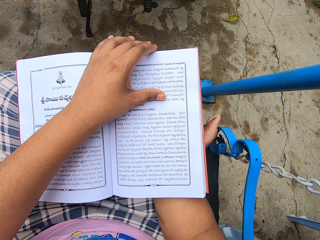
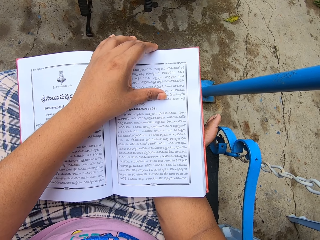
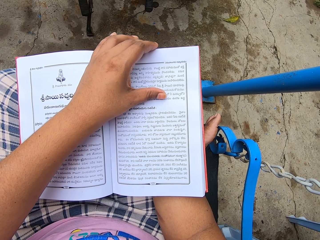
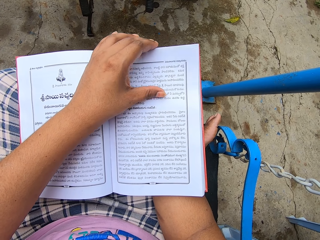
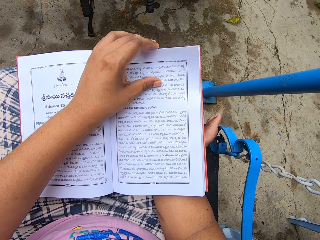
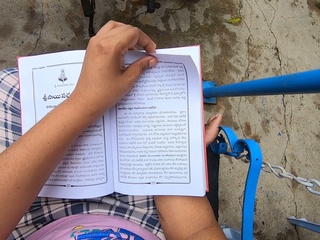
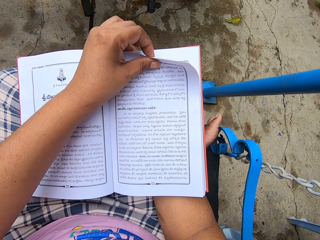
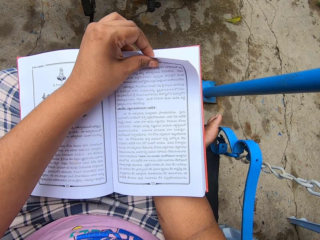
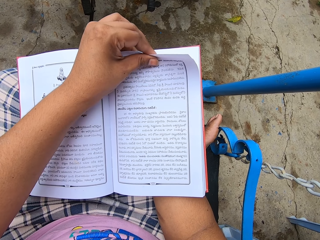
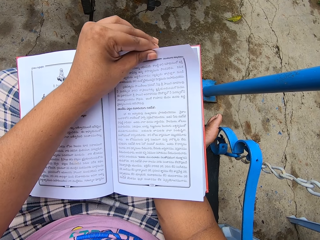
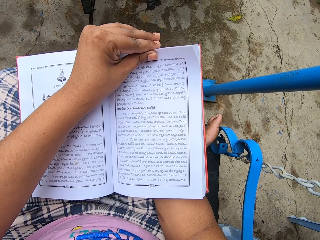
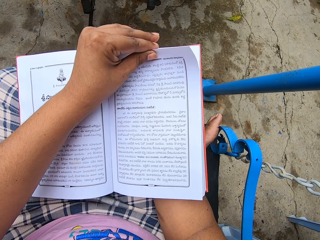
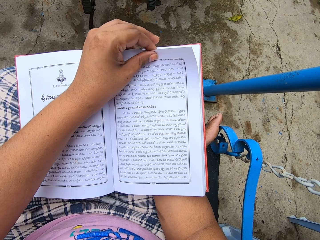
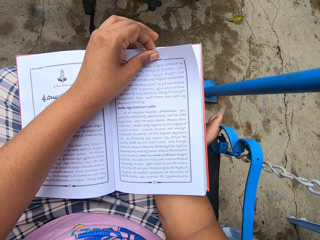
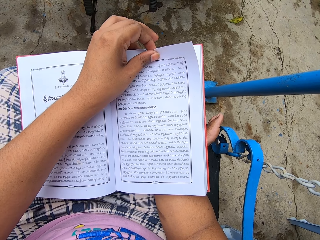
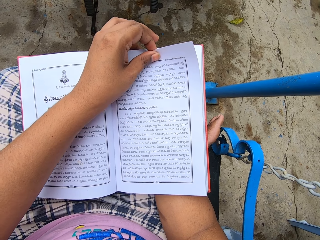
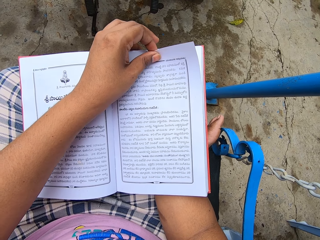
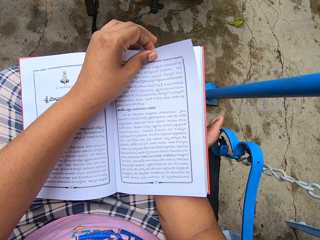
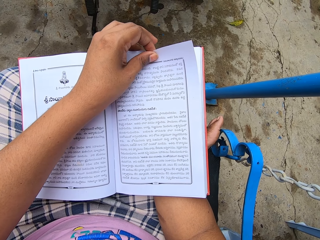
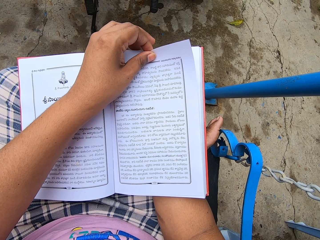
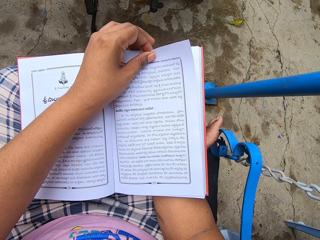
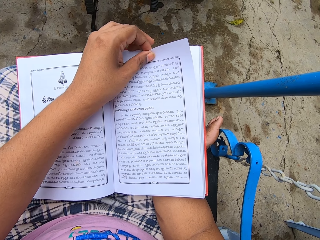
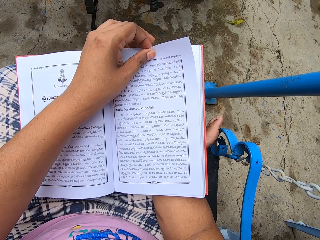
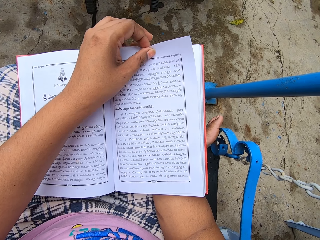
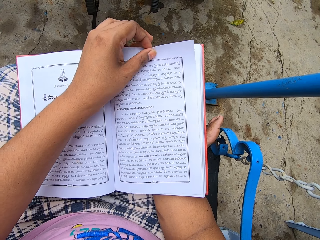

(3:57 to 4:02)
The camera wearer folds the book's corner page with the left hand. They hold another page. They open the book.

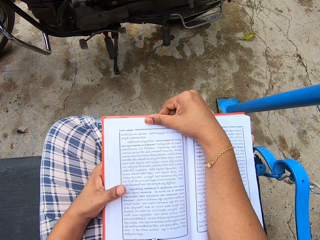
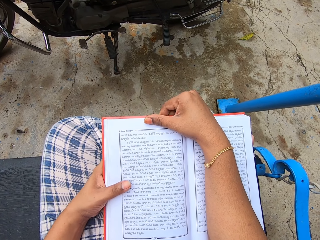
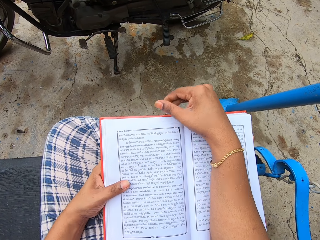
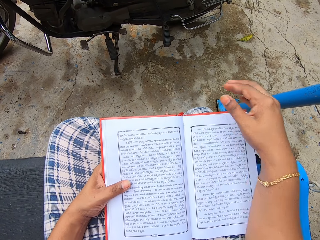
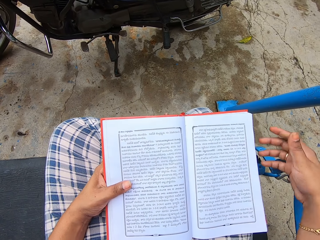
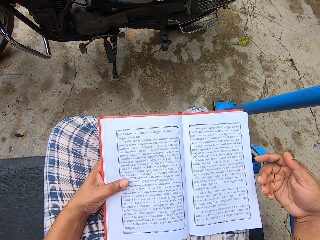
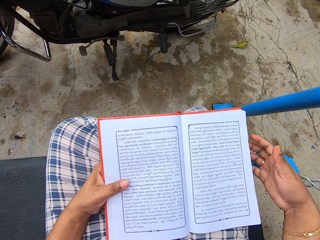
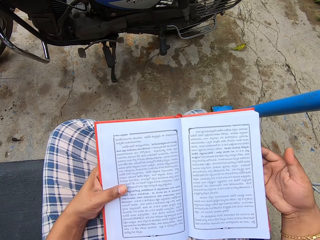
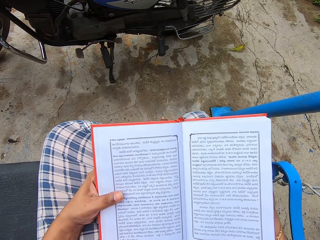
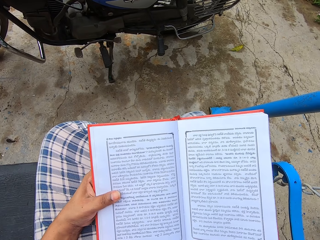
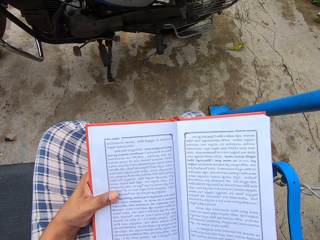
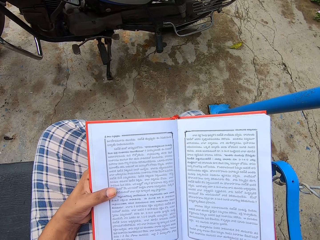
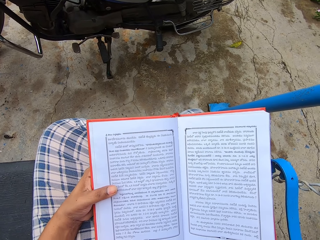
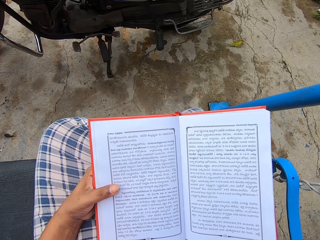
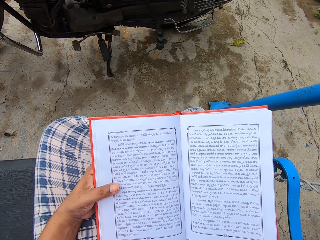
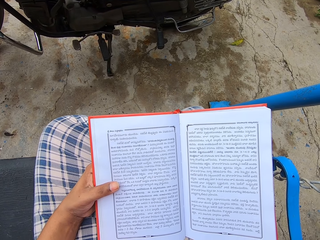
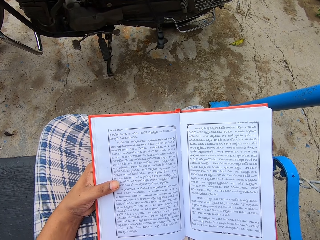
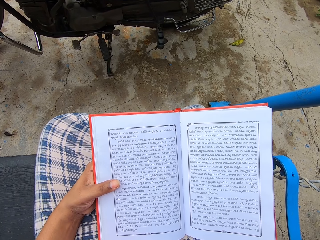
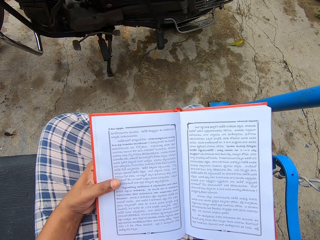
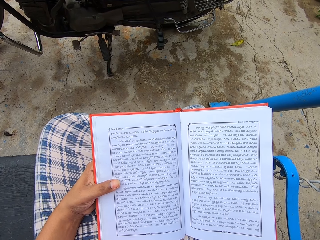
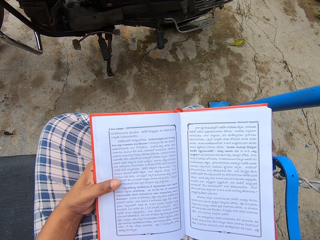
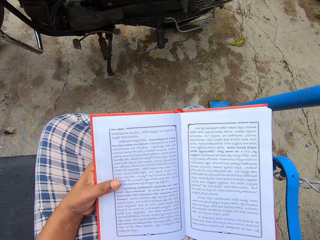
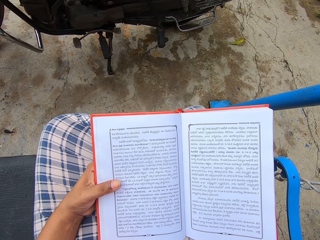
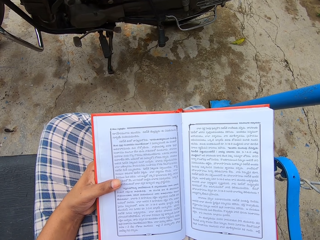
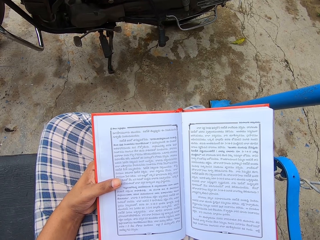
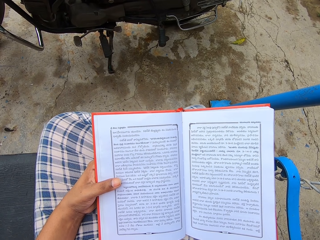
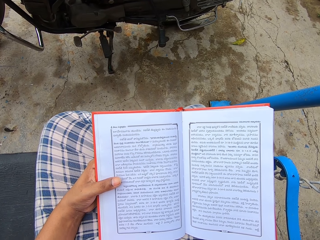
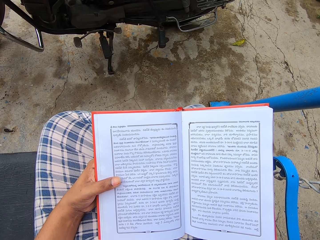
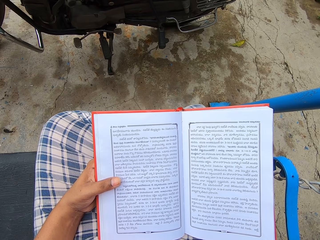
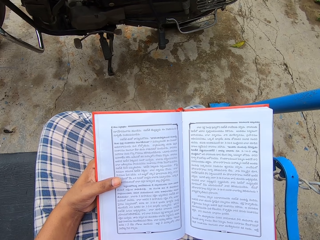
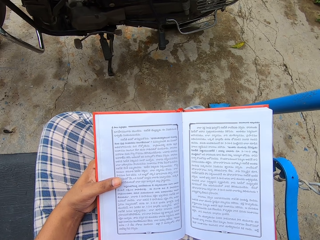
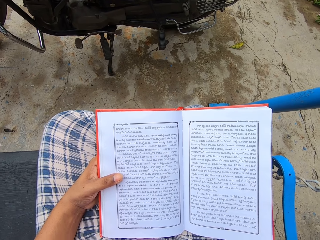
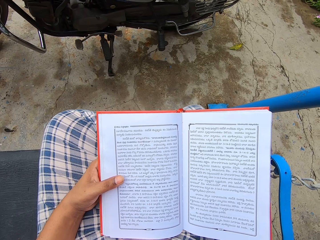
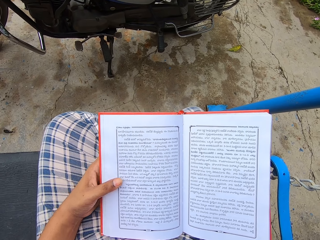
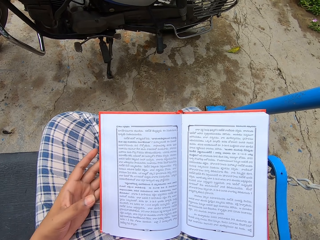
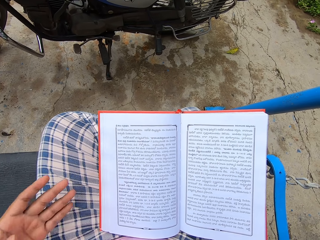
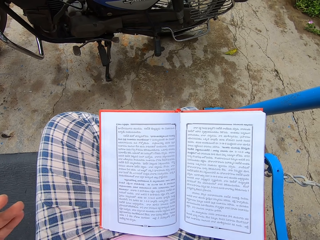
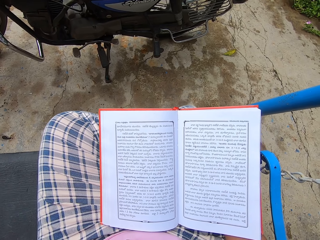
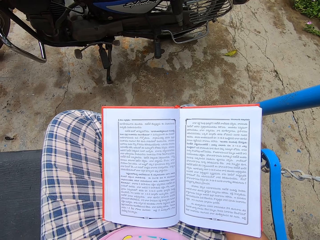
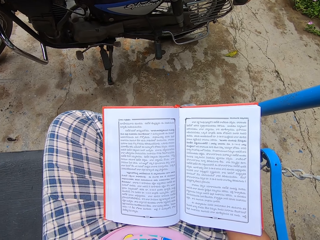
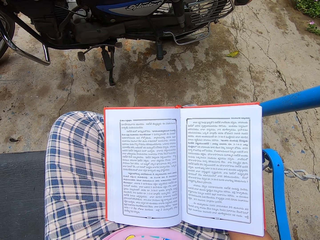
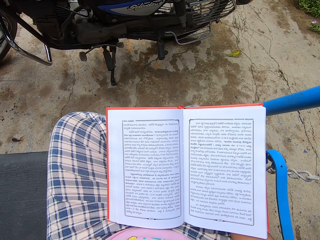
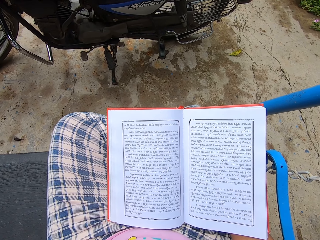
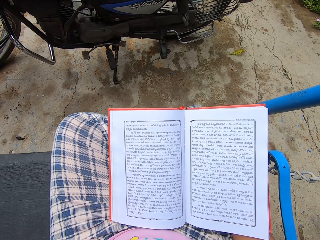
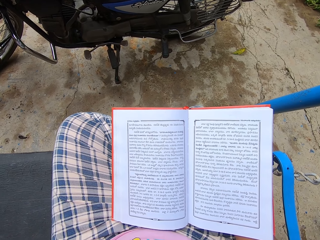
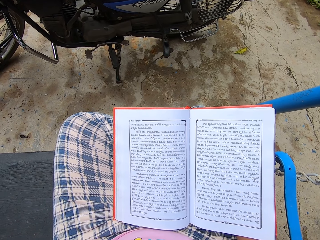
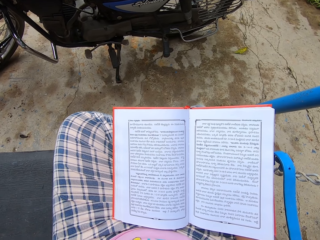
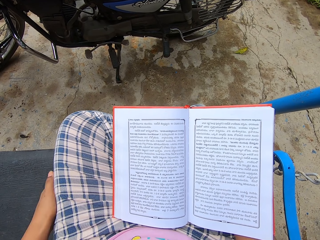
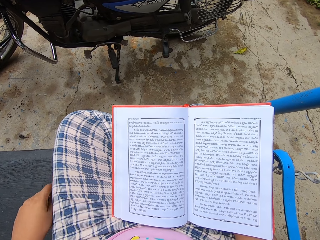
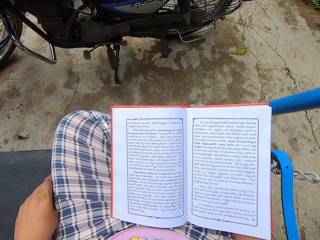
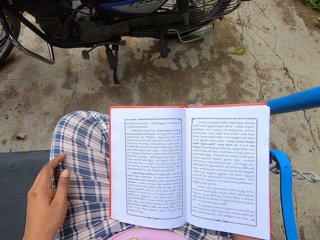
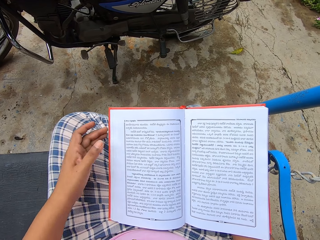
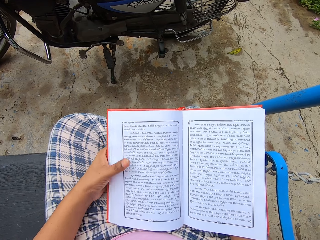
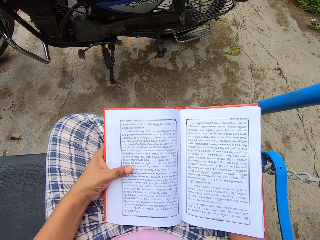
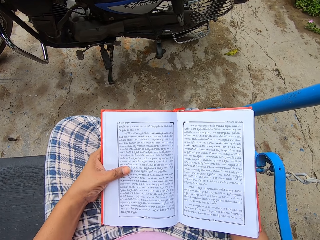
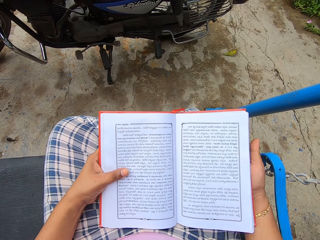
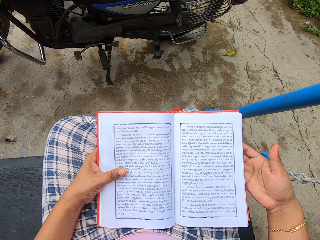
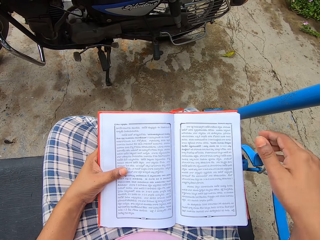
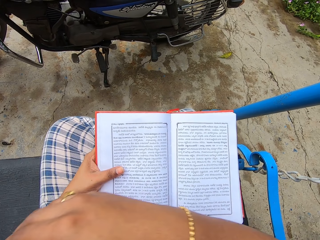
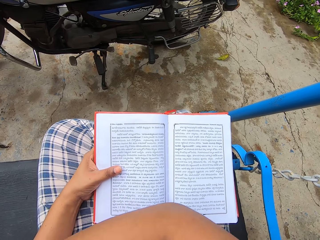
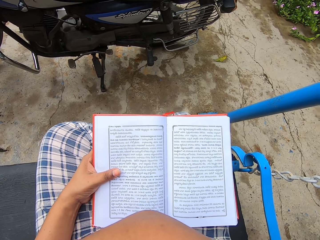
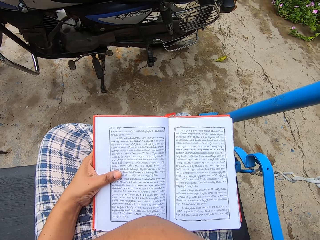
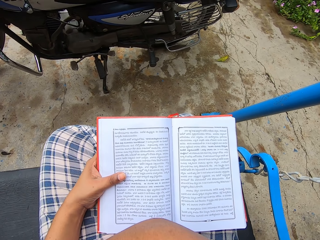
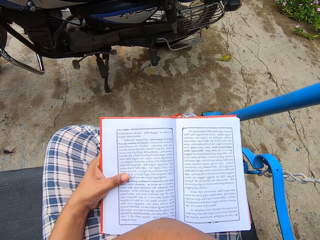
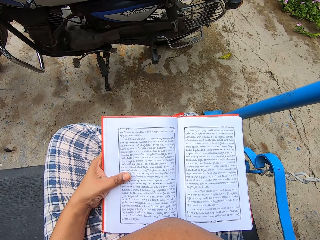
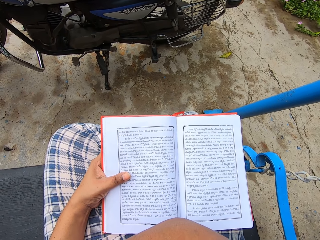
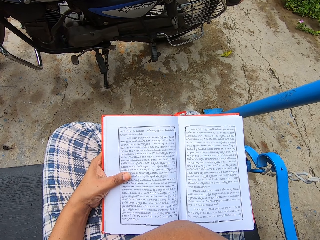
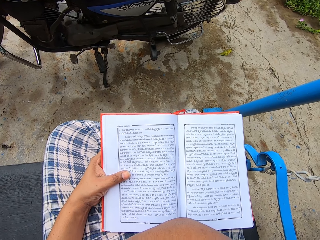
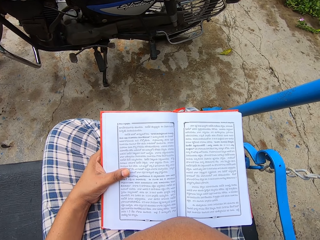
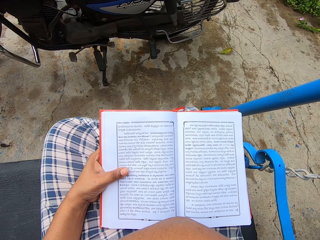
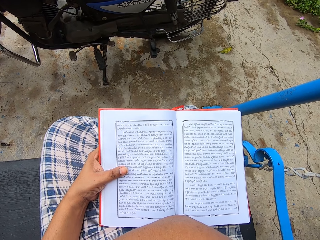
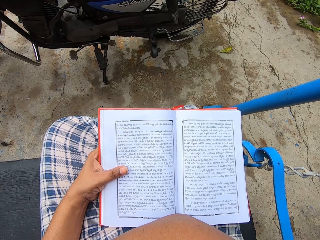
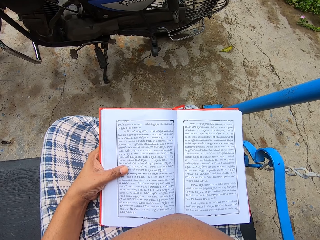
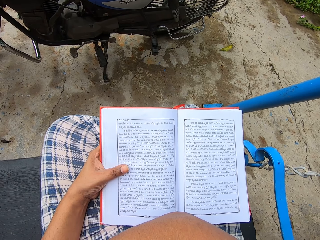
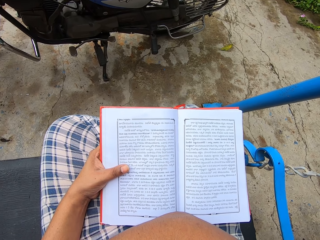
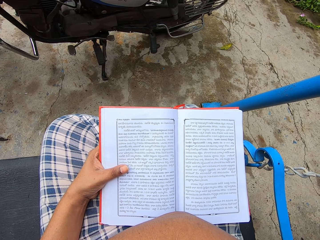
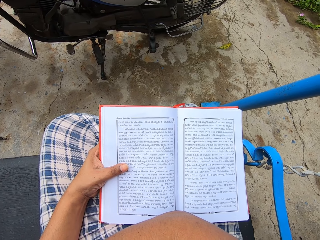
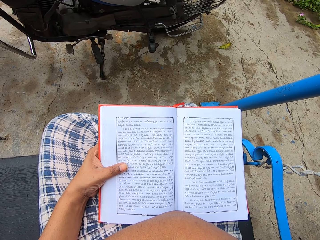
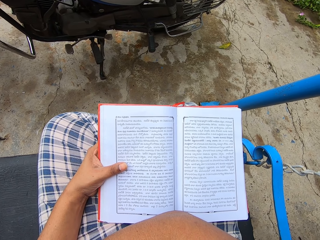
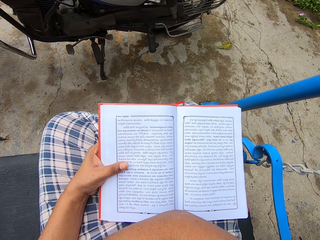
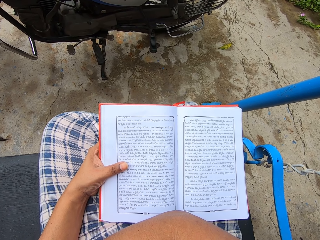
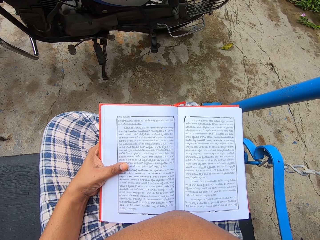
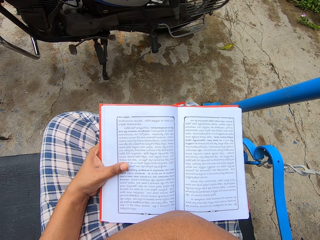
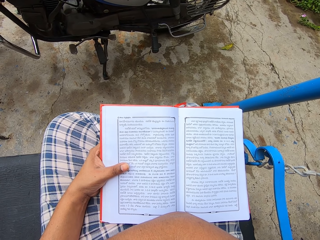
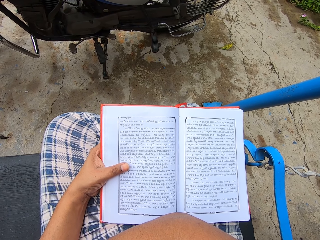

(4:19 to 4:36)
The camera wearer removes the right hand from the book. She holds the book with both hands. She lifts the book with her right hand. She reads the book. She removes the left hand from the book and puts the left hand on the thigh. She holds the book with the left hand. She removes the right hand from the book. She holds the left arm with the right hand.
